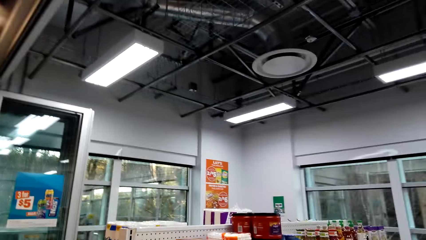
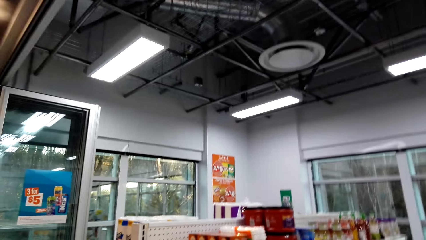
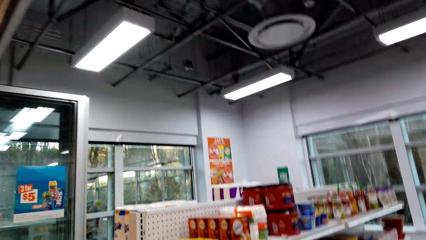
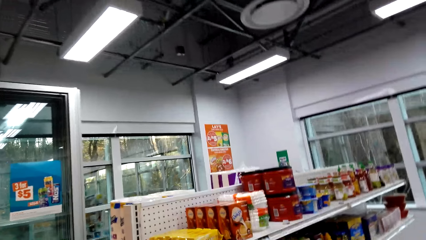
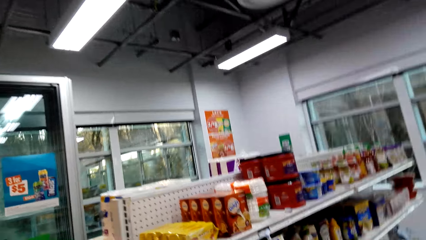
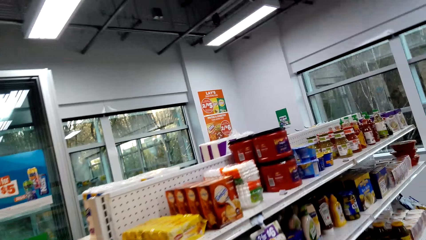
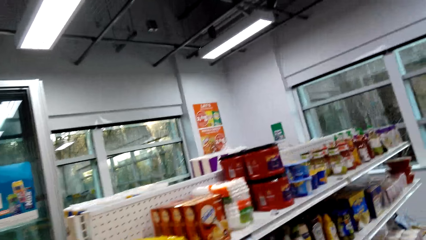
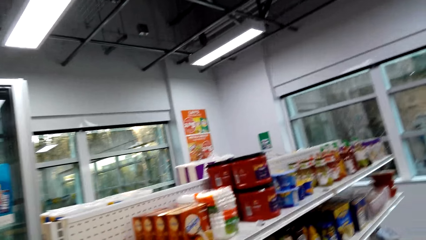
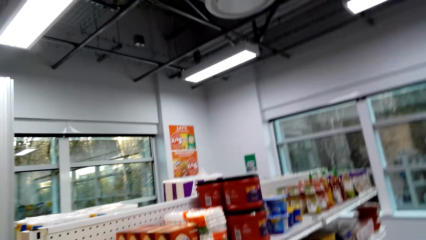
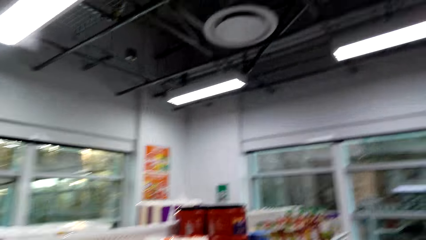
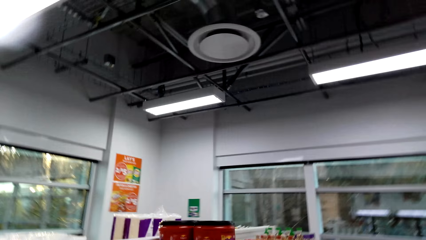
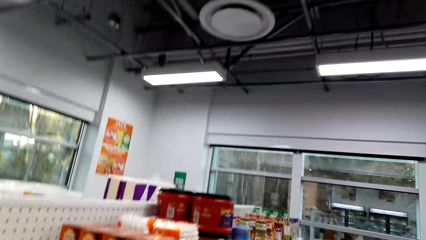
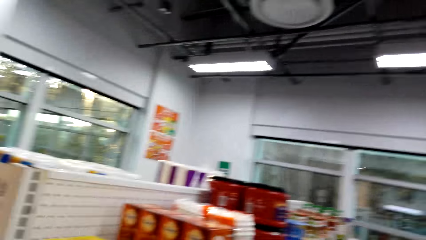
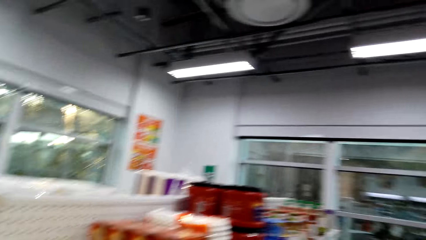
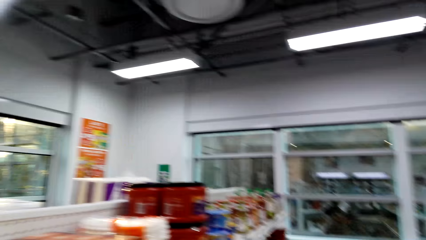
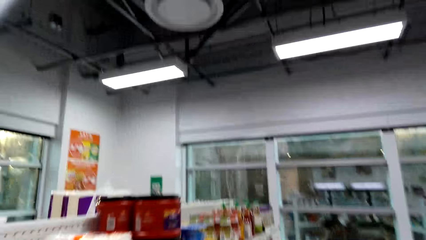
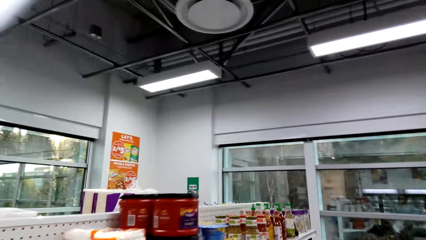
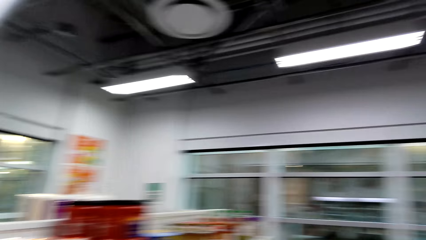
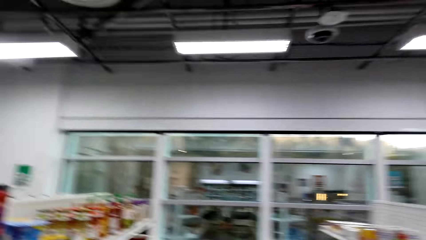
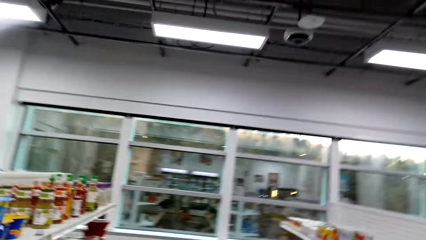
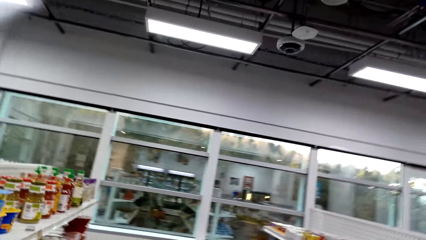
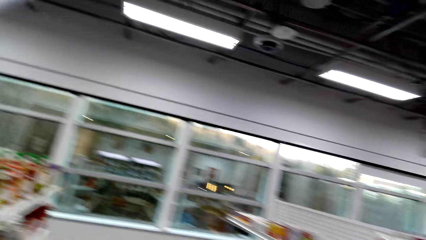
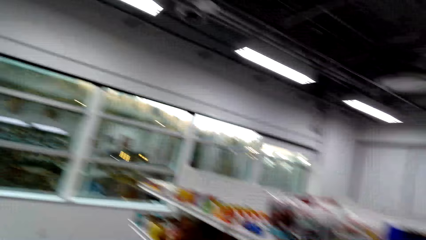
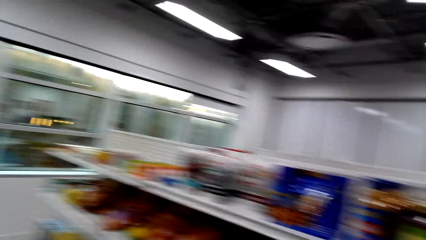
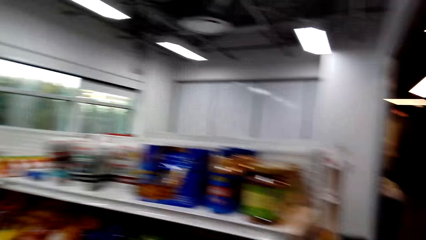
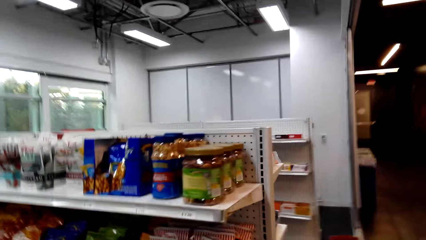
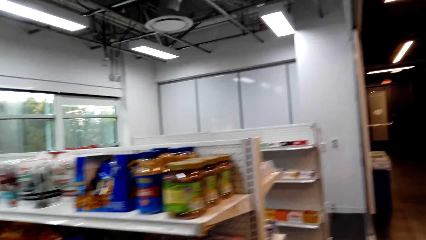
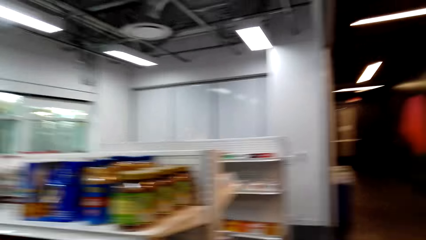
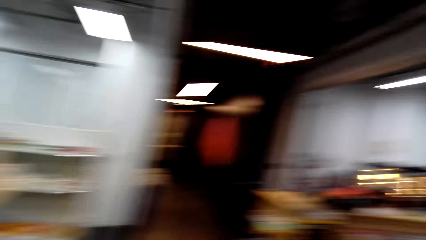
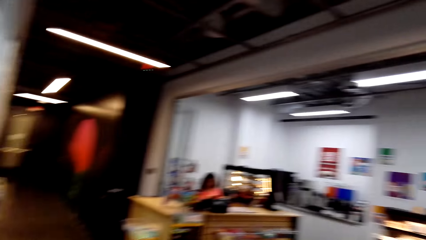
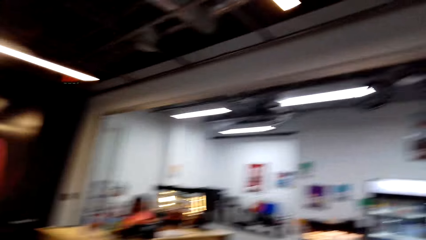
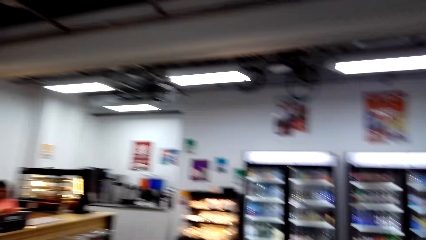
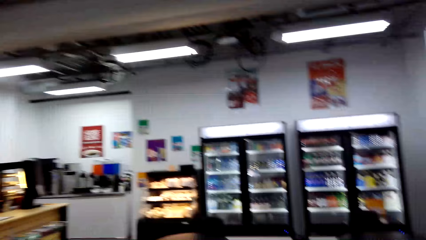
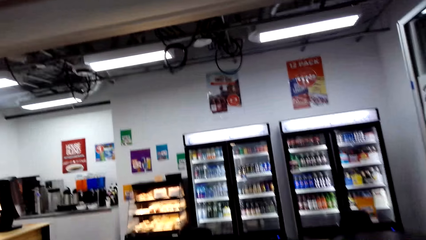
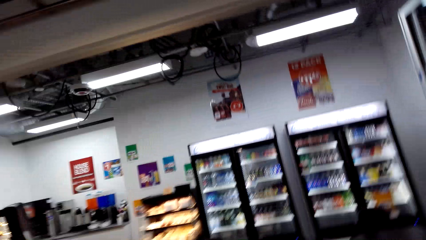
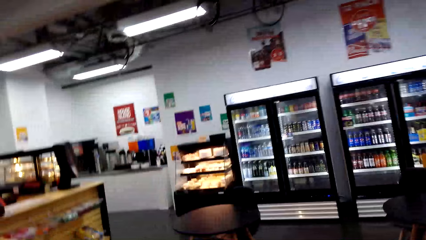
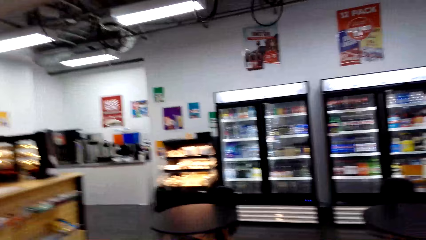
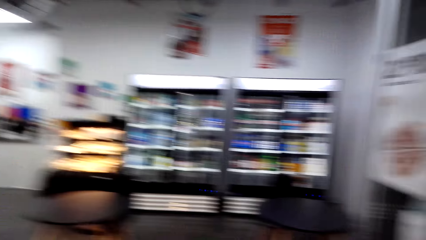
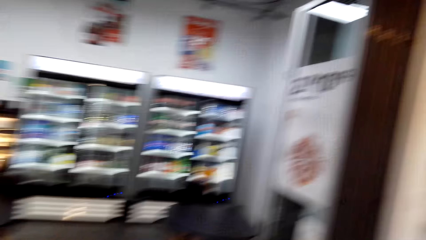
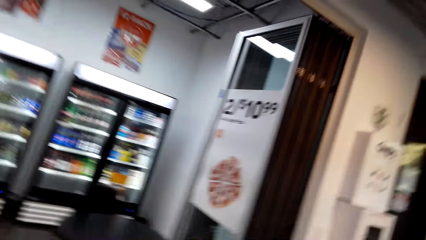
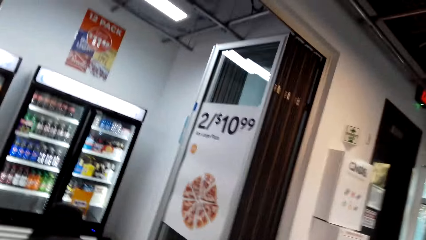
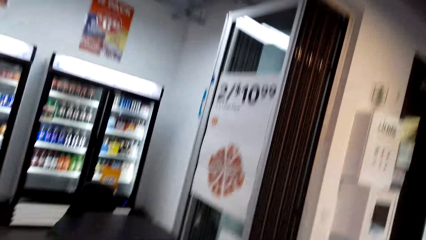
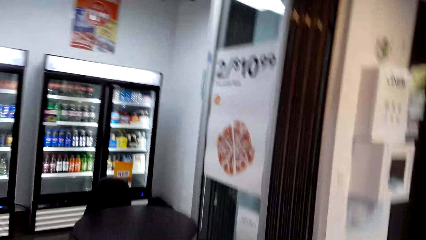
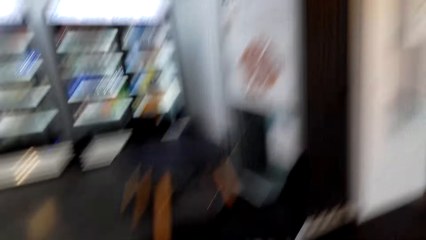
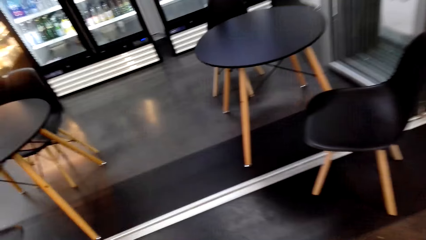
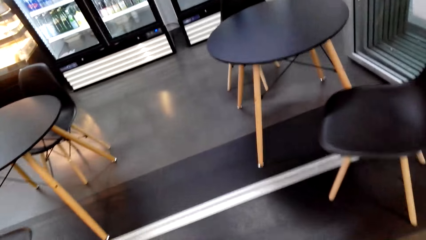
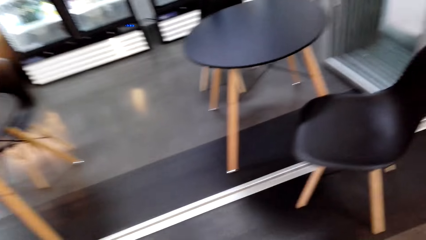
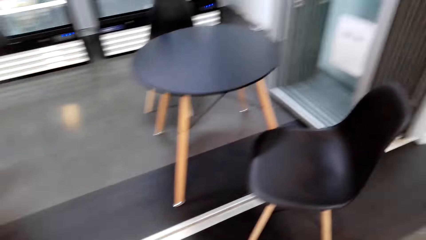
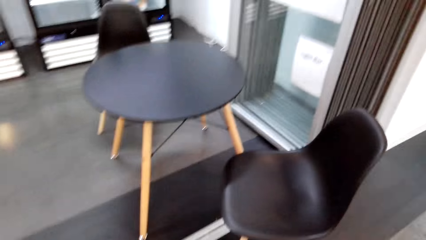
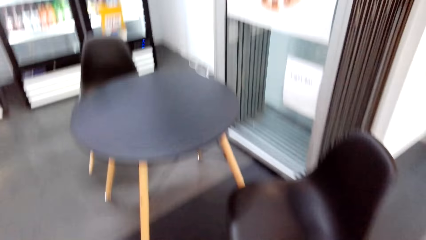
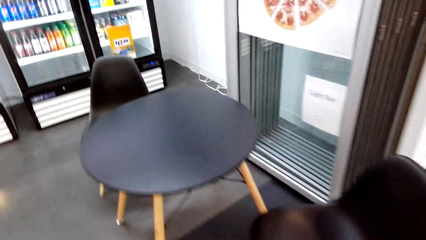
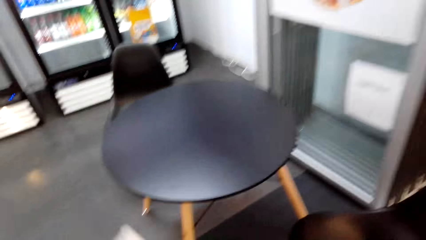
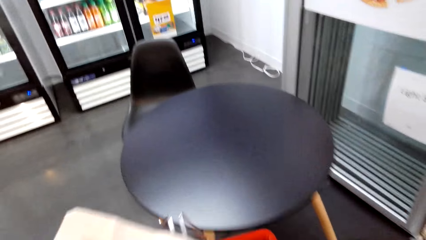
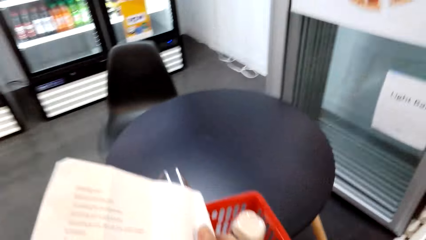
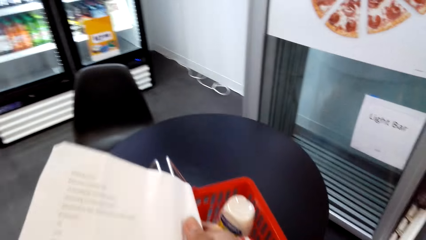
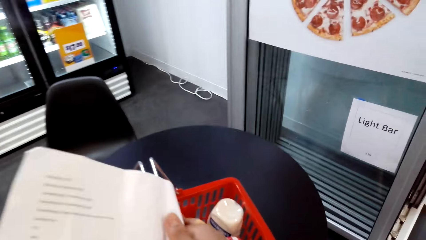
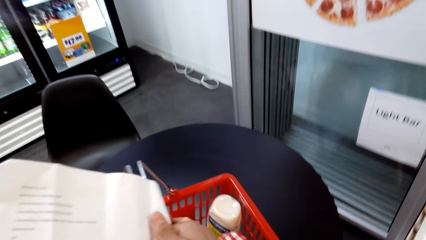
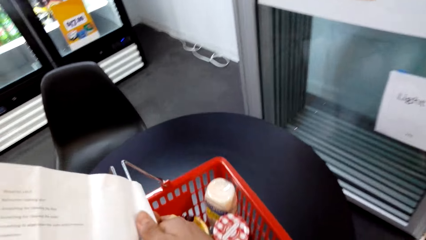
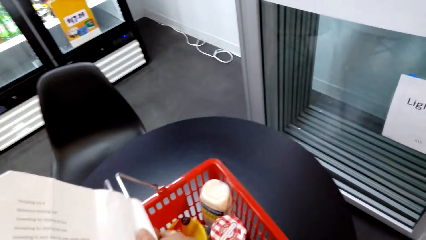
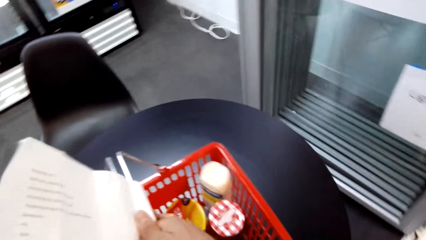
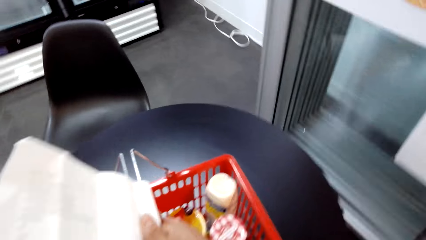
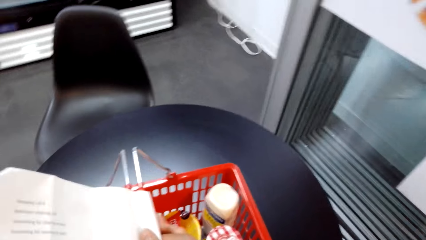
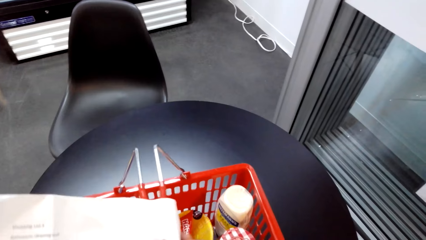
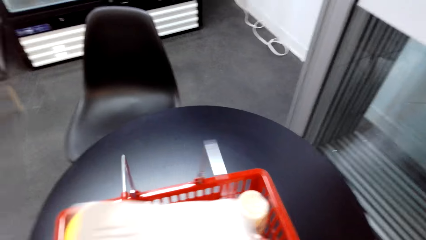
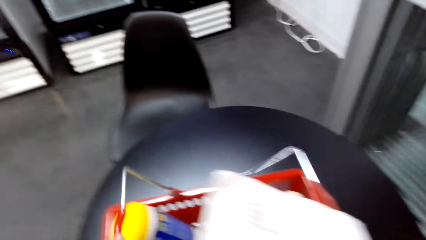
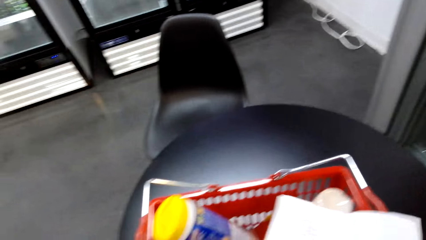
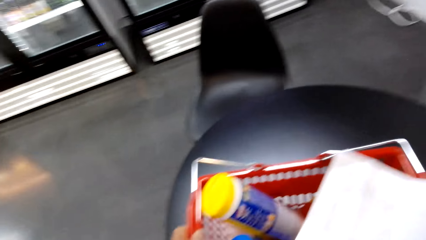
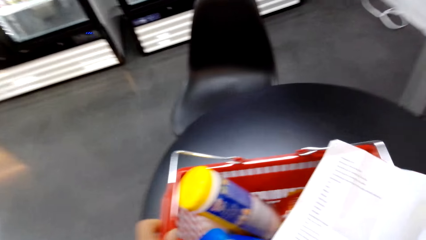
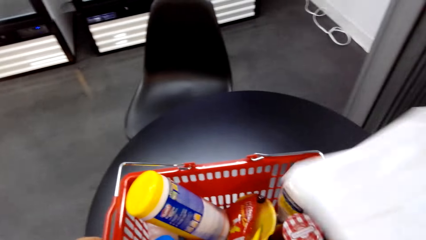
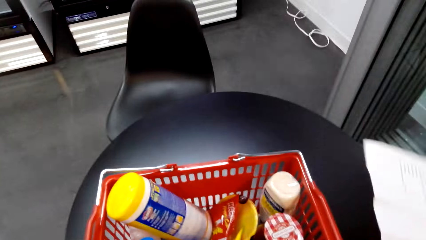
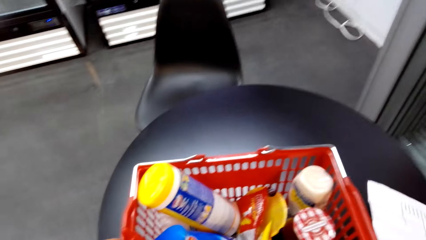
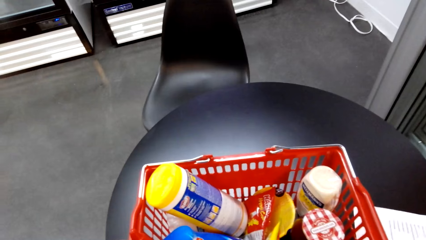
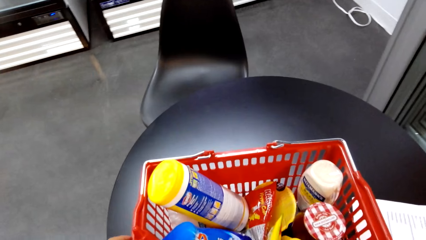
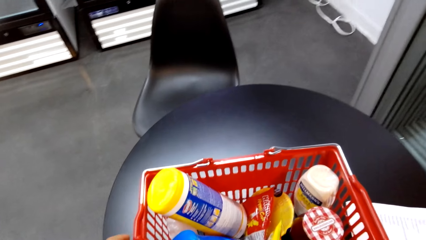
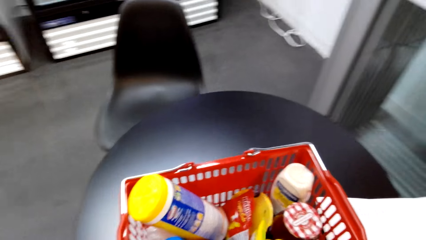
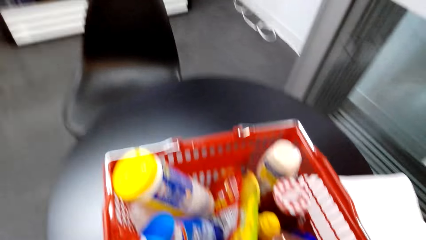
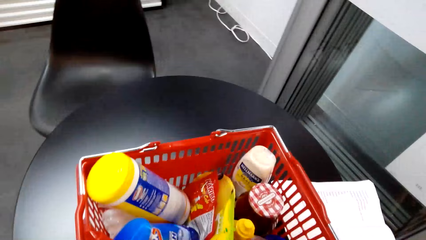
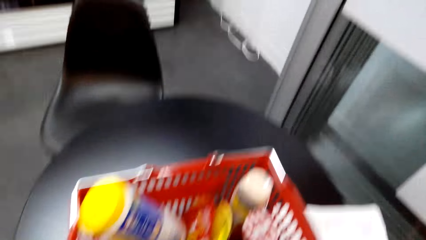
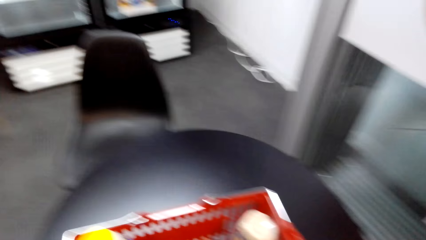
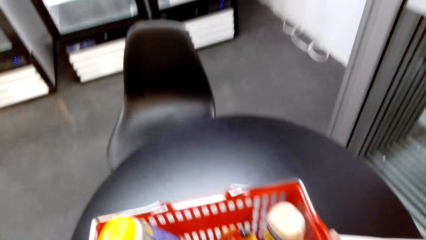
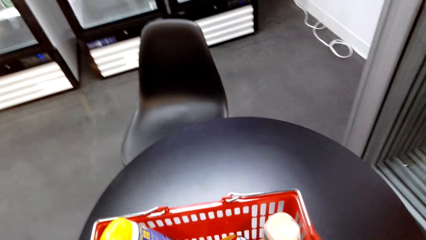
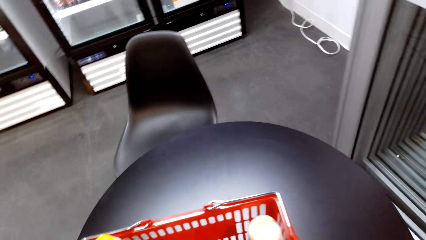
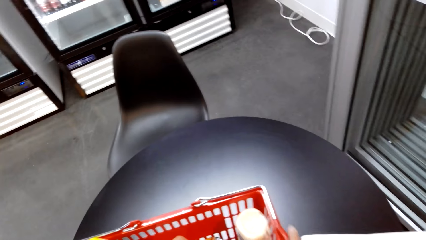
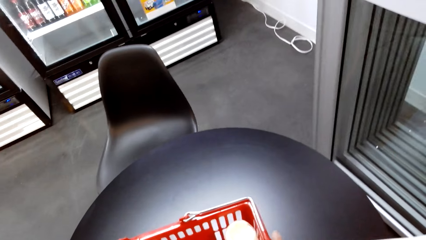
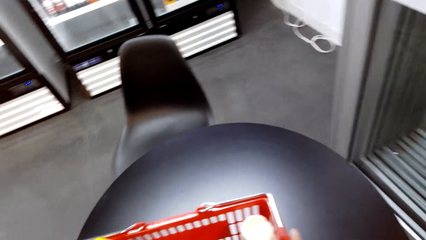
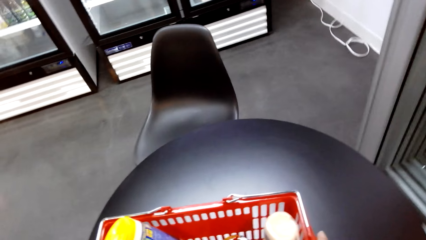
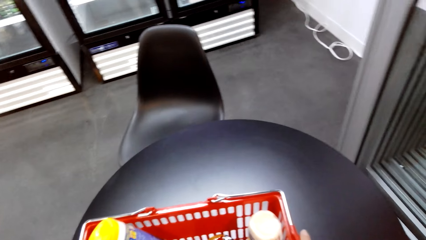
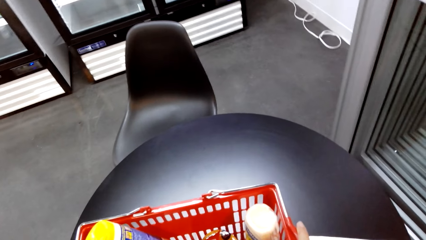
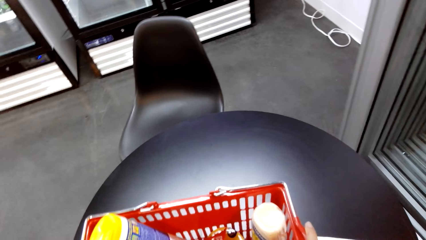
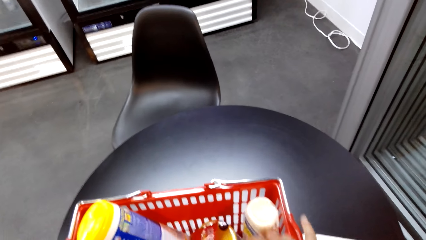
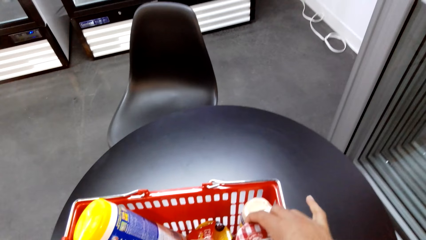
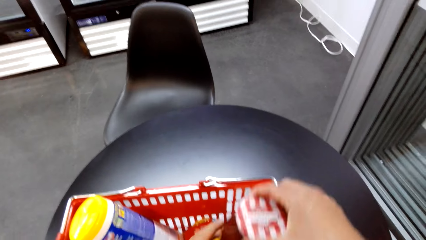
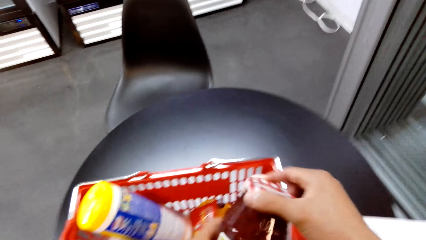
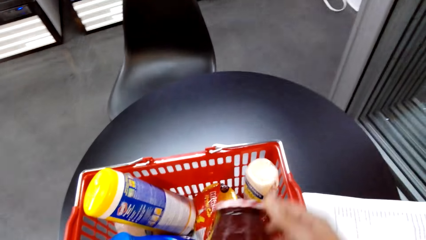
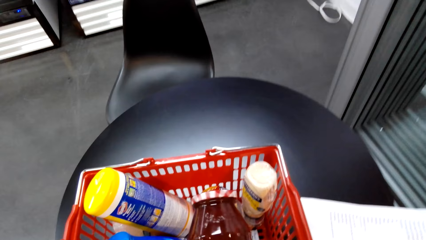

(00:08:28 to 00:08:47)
The camera wearer holds a basket and paper. They place the basket on the table. They put the paper on the table. They walk in the supermarket. They hold honey.
